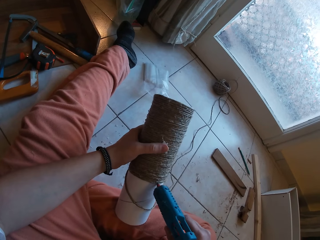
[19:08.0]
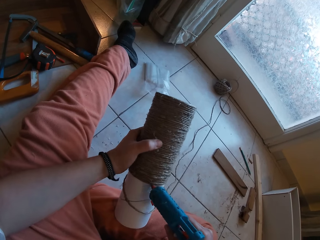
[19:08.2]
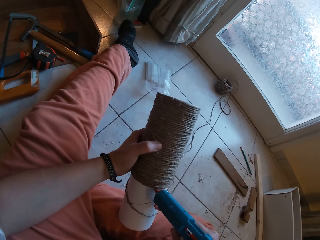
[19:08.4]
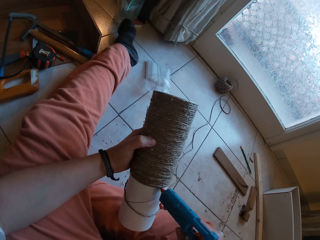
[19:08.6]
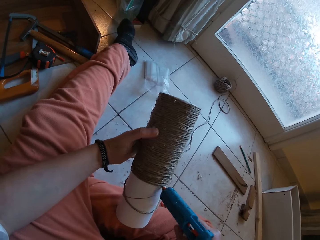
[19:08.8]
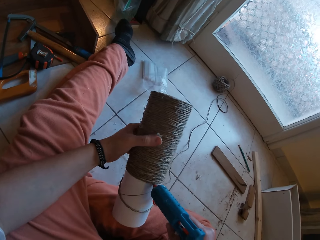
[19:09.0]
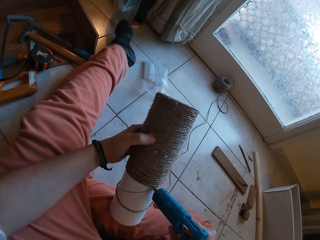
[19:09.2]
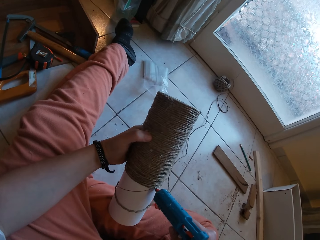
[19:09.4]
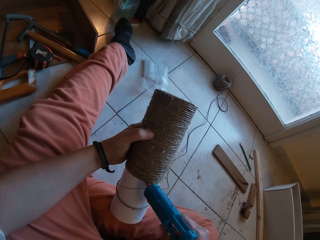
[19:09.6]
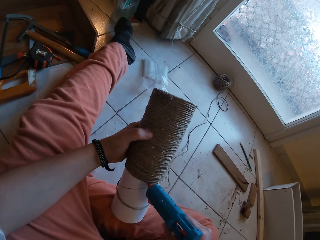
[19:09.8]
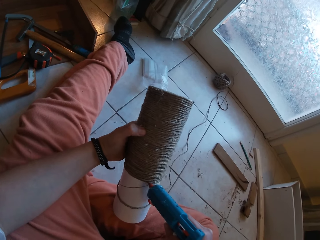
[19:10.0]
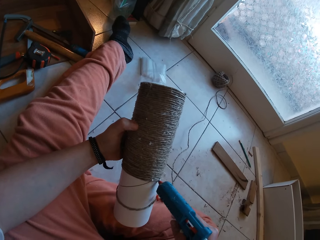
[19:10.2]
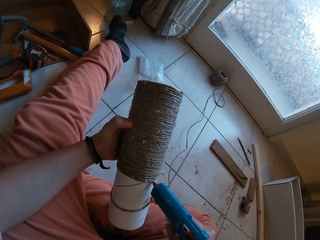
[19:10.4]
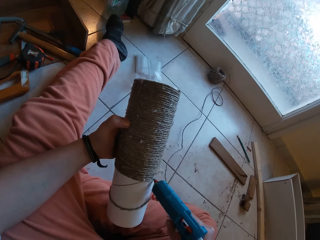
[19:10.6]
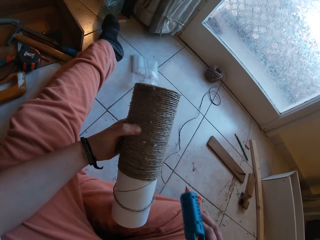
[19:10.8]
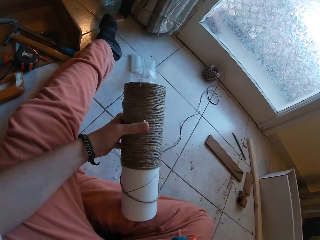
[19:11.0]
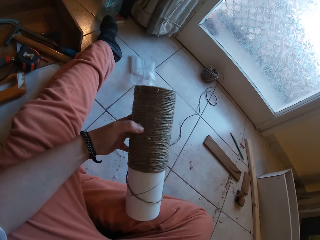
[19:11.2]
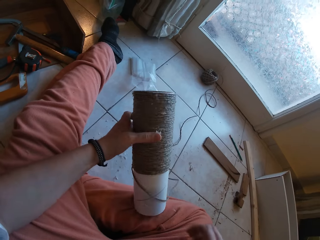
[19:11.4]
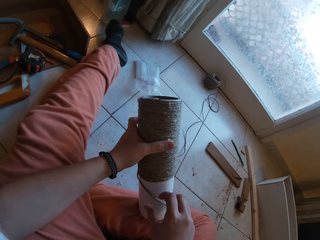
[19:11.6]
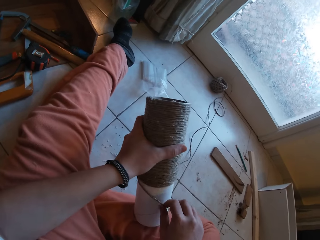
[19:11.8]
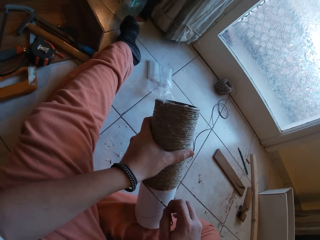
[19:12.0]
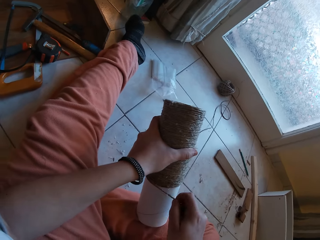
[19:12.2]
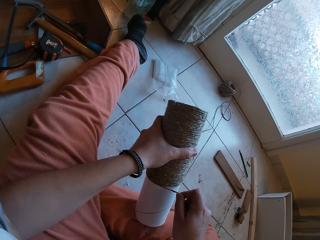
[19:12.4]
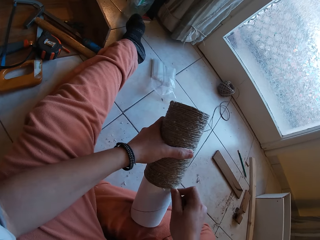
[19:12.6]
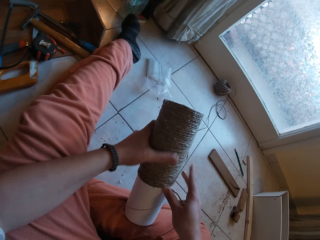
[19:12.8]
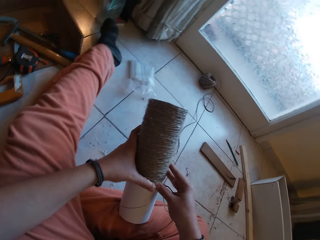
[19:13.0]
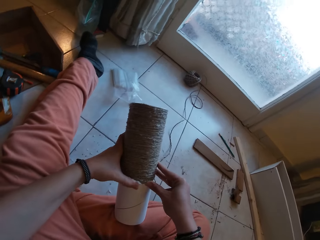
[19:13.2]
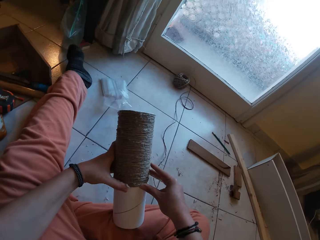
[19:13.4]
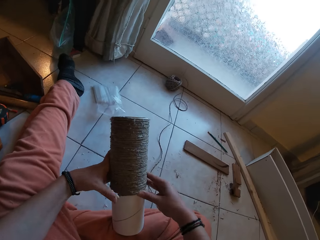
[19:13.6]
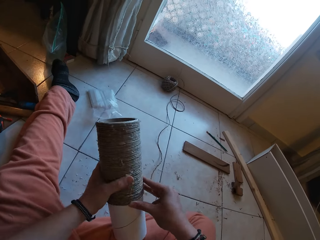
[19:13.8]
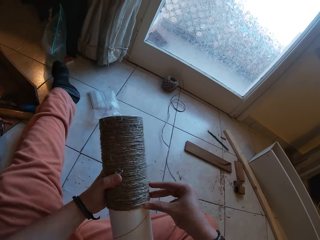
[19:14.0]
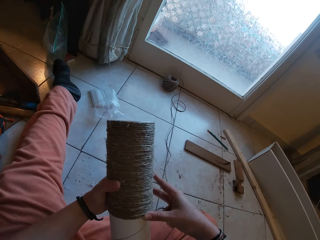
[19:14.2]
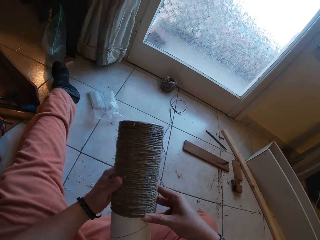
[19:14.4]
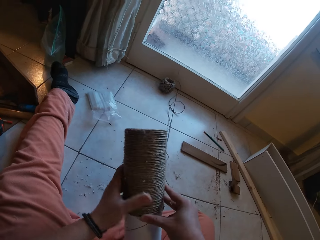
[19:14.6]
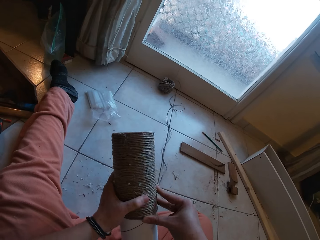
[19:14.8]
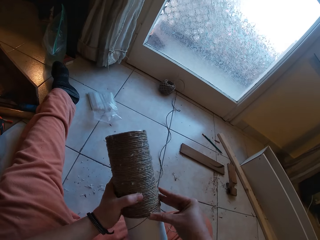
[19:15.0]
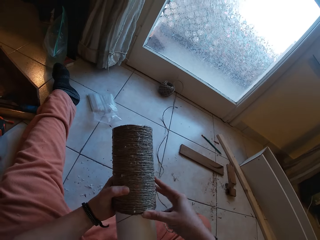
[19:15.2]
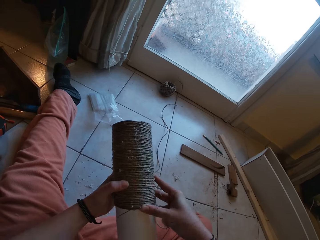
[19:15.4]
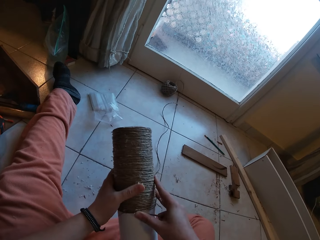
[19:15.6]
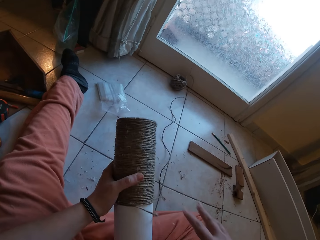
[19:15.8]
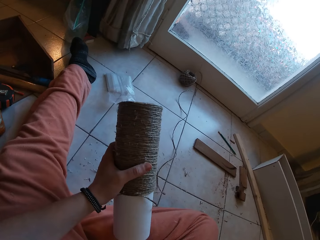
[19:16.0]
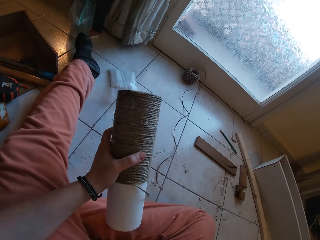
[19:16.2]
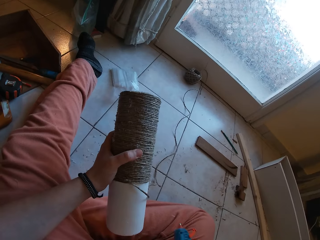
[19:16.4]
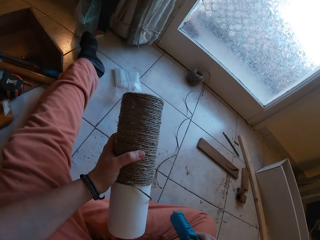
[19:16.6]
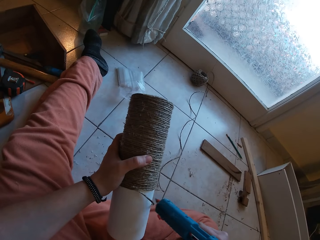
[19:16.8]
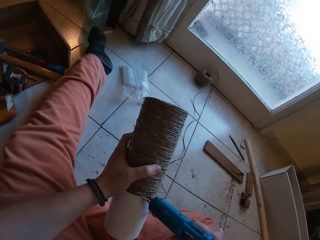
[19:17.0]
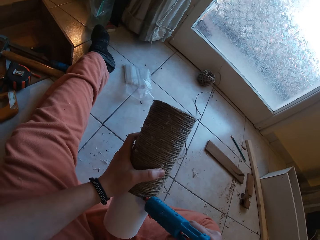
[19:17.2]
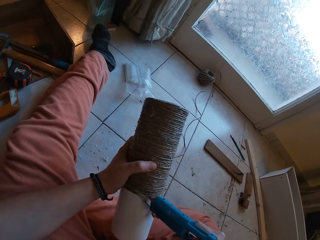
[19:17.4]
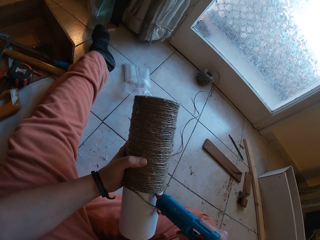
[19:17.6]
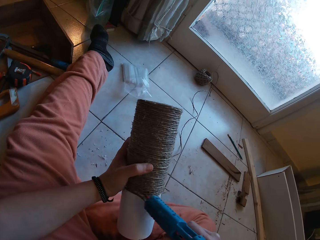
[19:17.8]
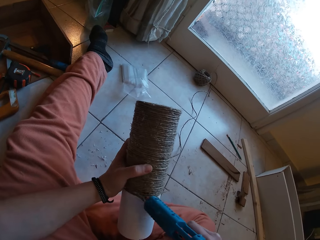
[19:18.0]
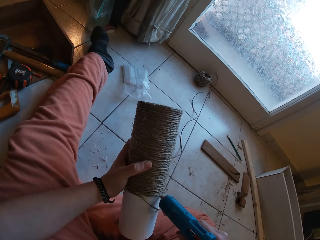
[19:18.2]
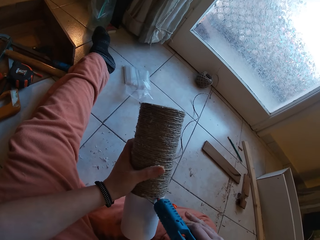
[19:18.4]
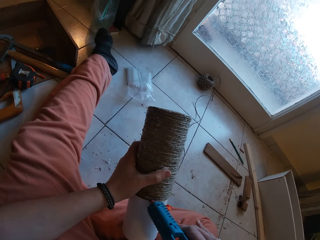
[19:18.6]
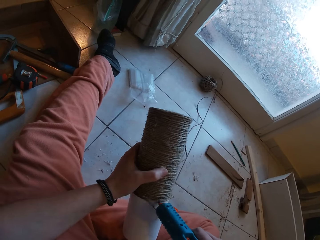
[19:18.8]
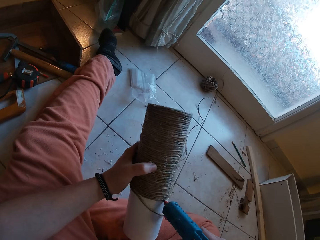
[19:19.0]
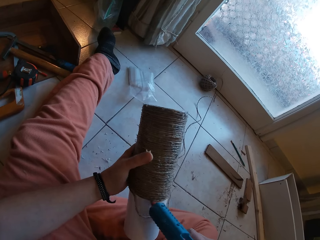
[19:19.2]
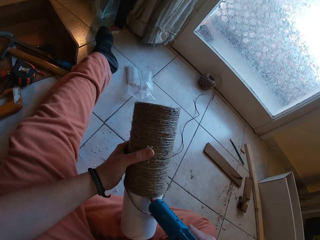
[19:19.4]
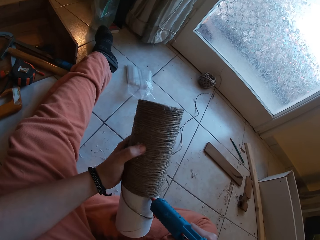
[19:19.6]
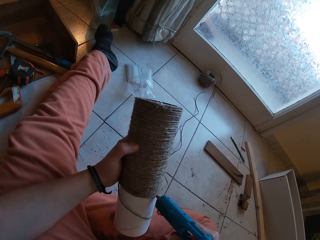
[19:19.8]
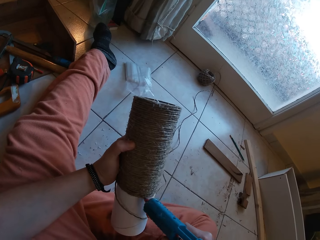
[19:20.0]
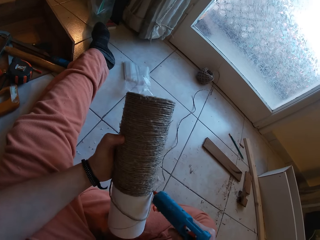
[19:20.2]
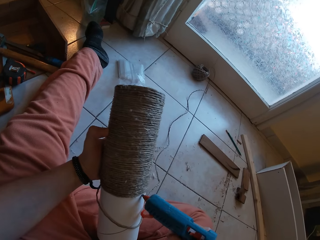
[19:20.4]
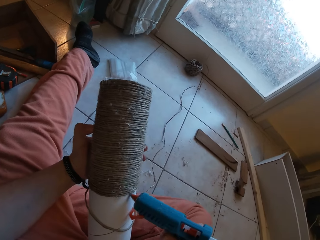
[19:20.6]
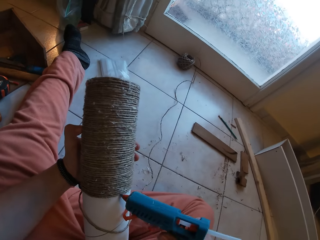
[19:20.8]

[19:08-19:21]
The camera wearer gums the rope on the craft with both hands. She picks the glue gun on her lap with her right hand. She moves the glue gun. She applies glue on the craft with the glue gun in her right hand.

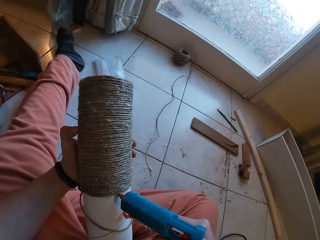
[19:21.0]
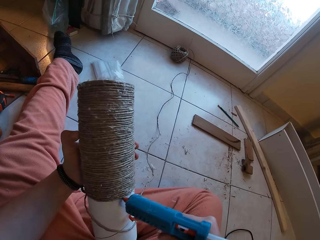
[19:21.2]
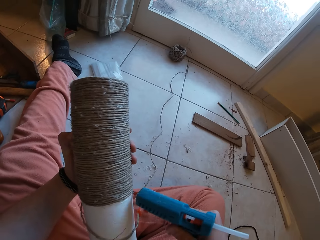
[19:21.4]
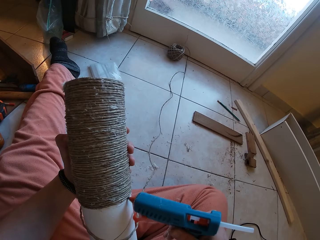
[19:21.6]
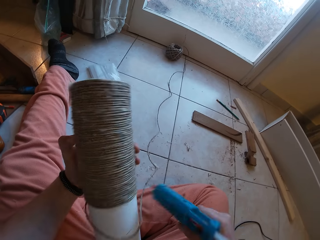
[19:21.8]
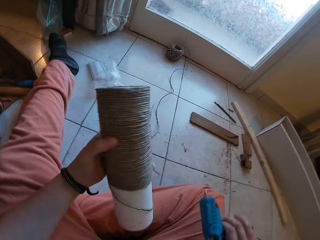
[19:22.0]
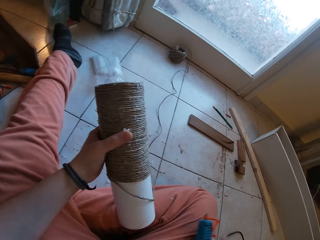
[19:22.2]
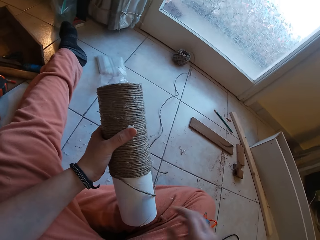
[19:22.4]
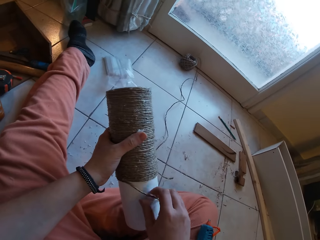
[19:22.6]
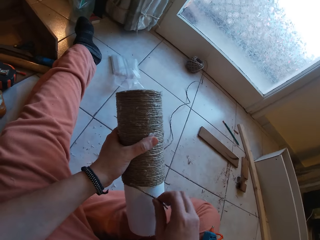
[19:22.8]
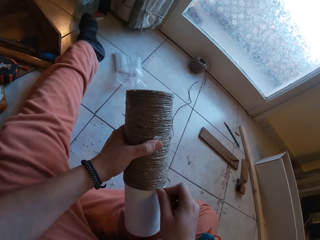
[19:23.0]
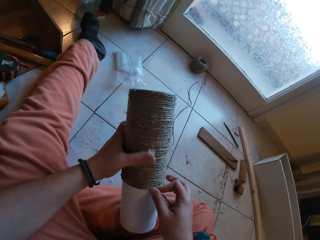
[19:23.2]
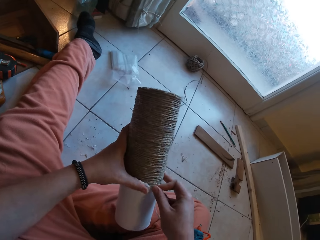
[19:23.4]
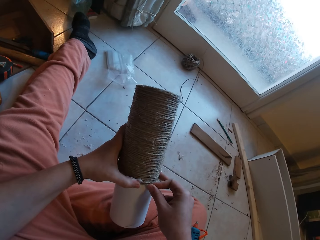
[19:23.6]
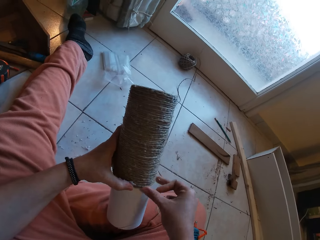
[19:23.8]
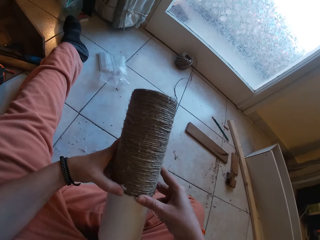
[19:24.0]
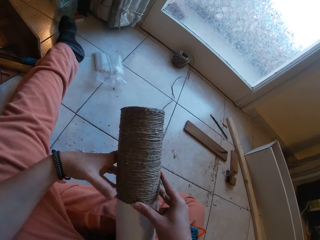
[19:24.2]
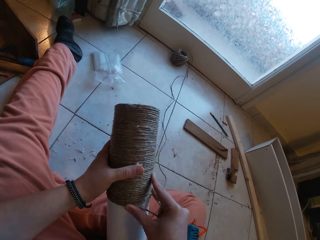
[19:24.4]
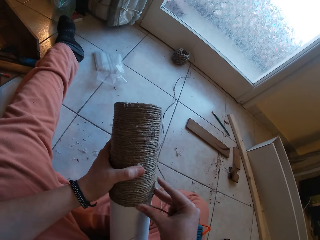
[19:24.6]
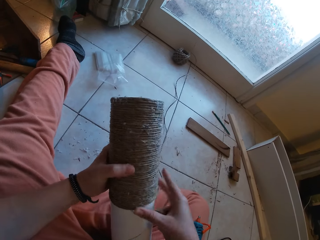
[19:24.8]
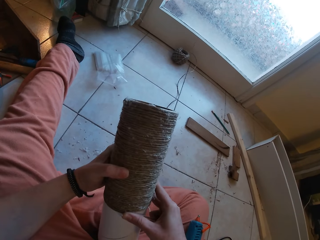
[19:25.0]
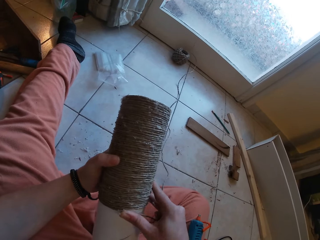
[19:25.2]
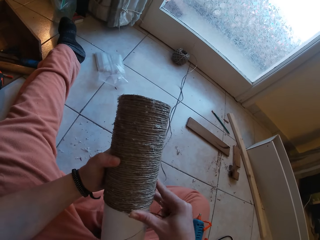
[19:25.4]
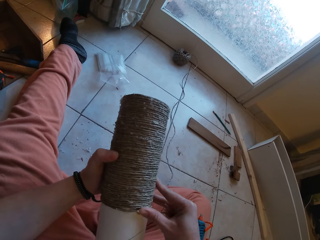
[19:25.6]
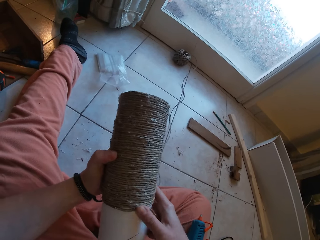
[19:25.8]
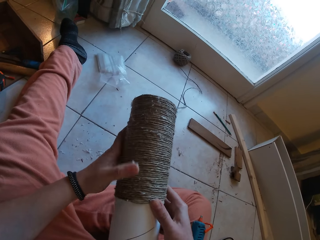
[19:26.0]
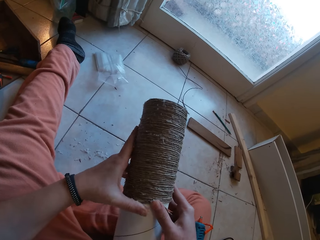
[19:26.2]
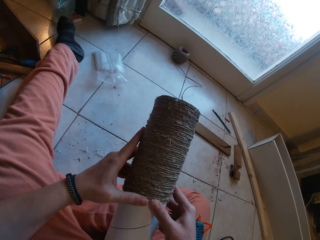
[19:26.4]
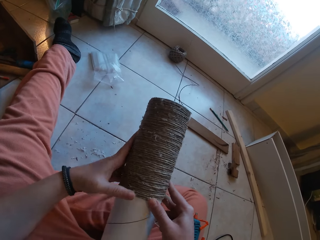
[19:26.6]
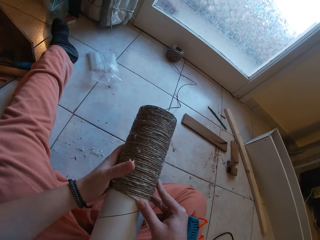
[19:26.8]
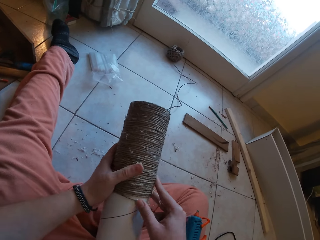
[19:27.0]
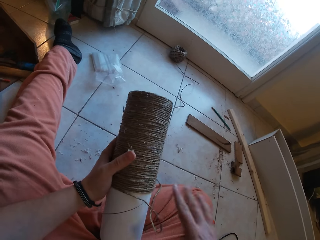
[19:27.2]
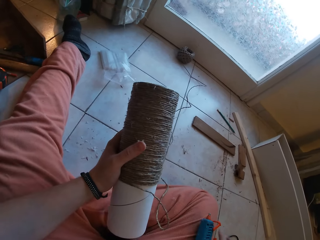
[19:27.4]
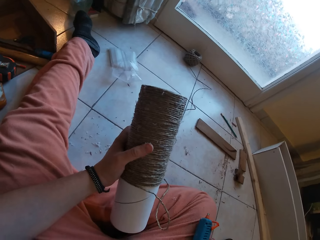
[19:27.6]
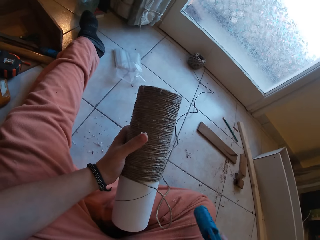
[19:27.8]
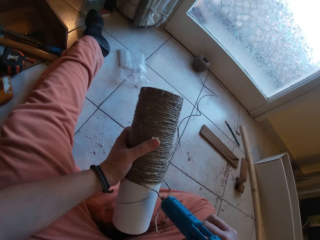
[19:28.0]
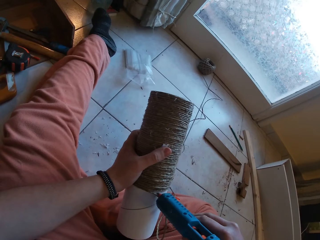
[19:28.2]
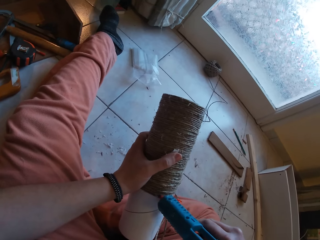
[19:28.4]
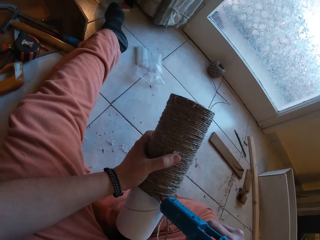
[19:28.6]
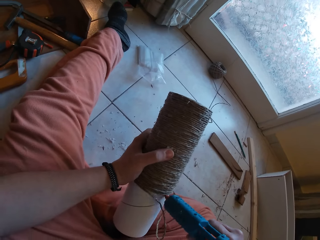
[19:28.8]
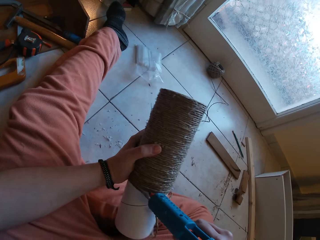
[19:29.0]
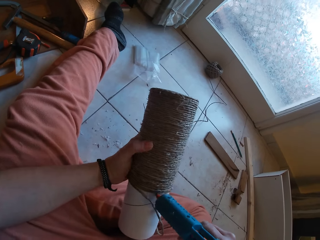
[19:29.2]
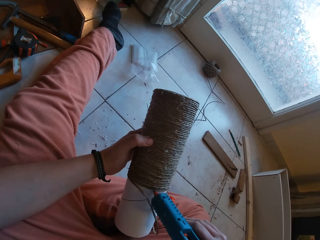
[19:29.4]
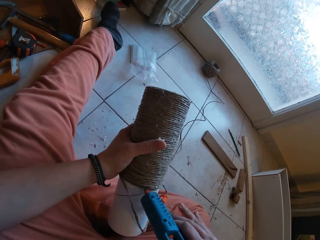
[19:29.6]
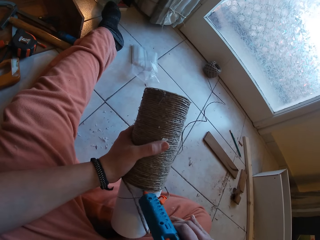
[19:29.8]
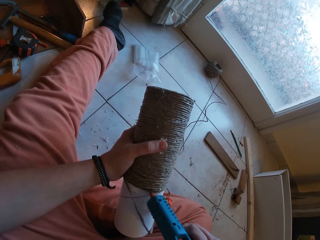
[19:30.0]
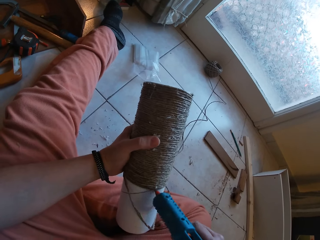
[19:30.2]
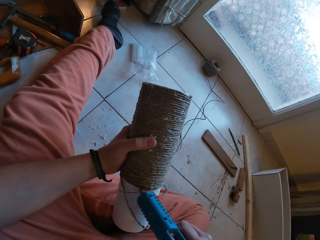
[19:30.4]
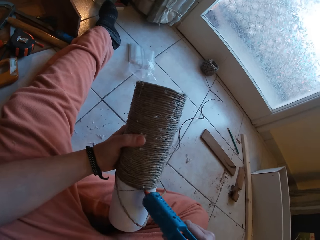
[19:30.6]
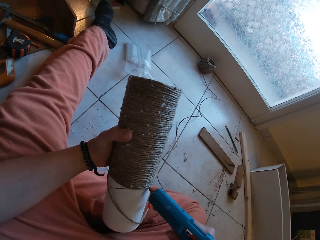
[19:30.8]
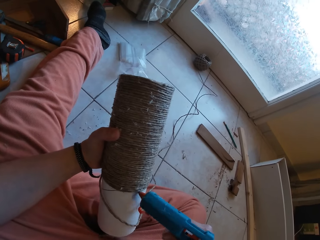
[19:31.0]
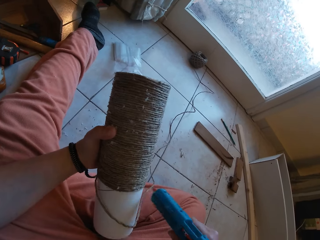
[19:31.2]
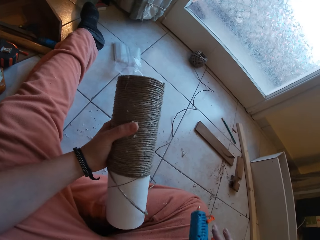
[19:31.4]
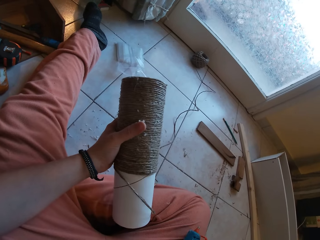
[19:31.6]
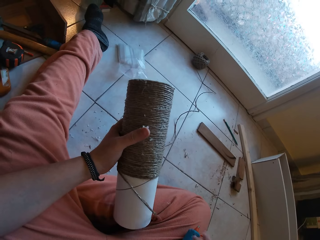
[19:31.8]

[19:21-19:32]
The camera wearer drops the glue gun on her lap with her right hand. She gums the rope on the craft with both hands. She picks the glue gun from her lap with her right hand. She applies glue on the craft with the glue gun in her right hand. She drops the glue gun on her lap with her right hand.
